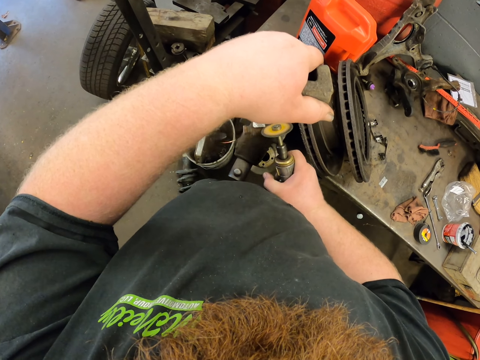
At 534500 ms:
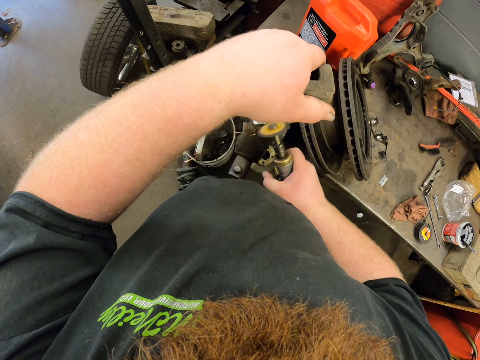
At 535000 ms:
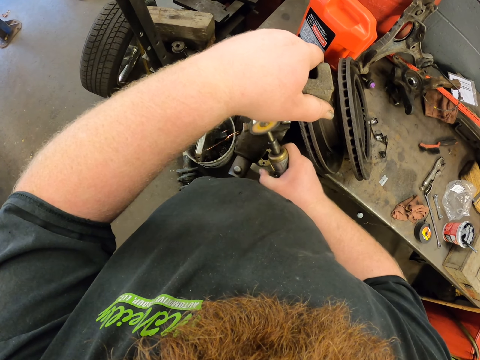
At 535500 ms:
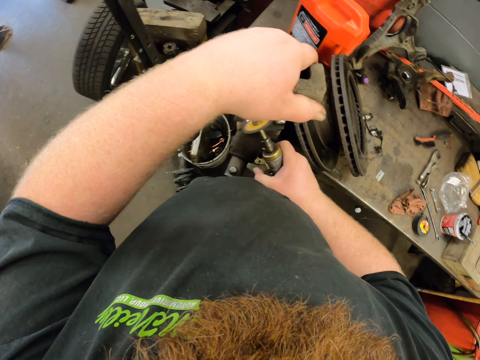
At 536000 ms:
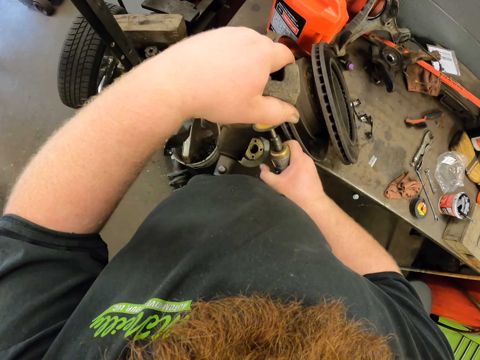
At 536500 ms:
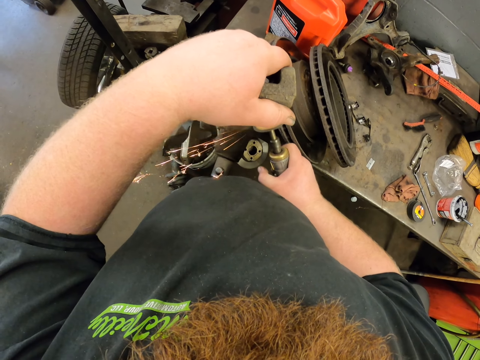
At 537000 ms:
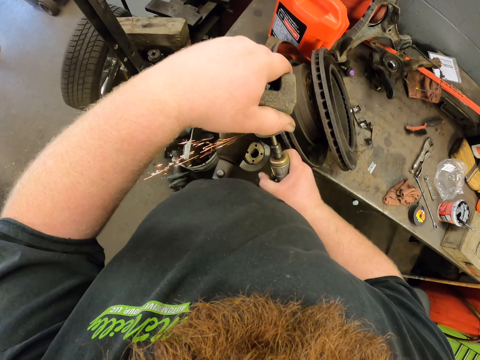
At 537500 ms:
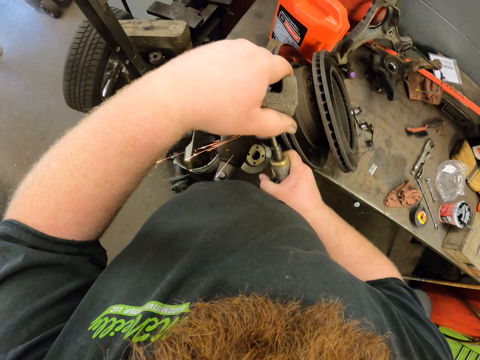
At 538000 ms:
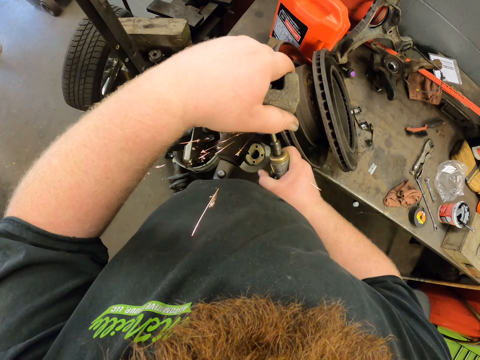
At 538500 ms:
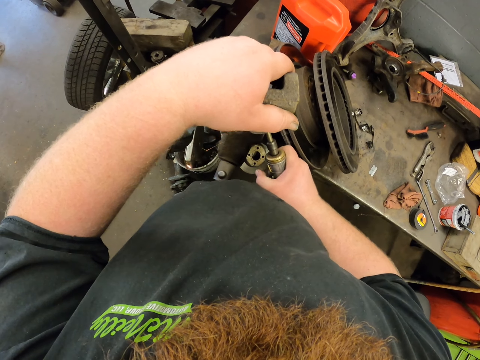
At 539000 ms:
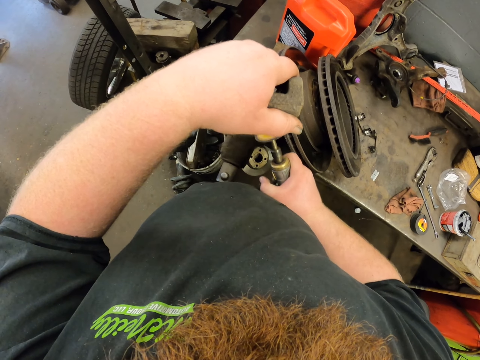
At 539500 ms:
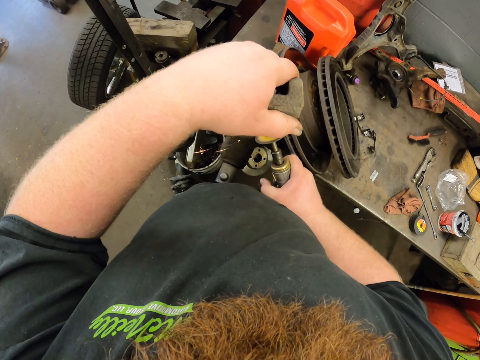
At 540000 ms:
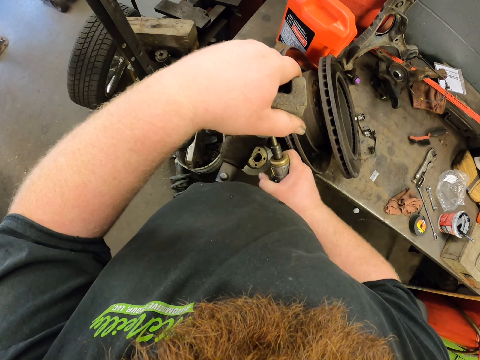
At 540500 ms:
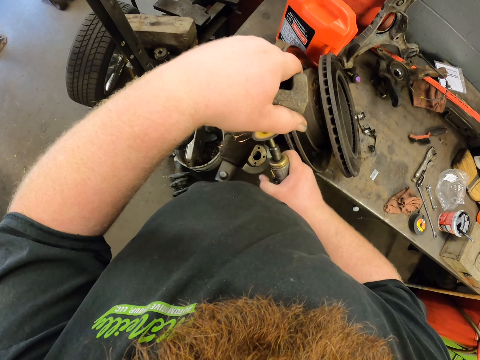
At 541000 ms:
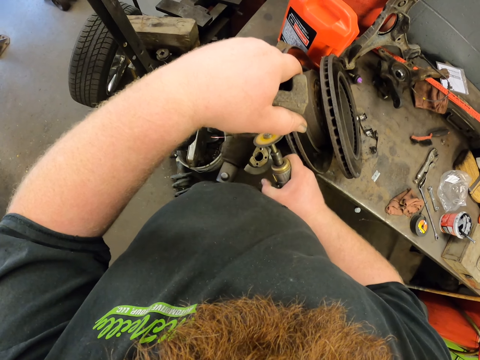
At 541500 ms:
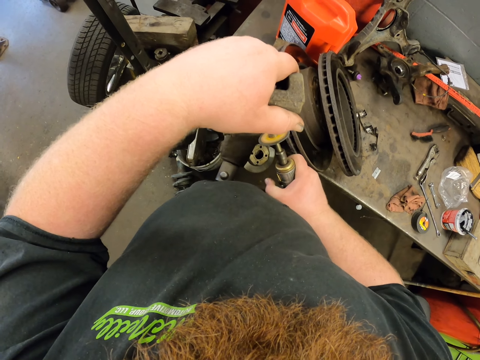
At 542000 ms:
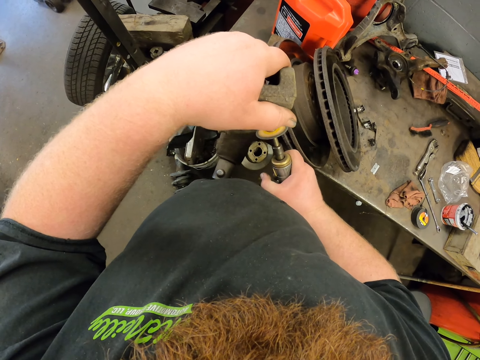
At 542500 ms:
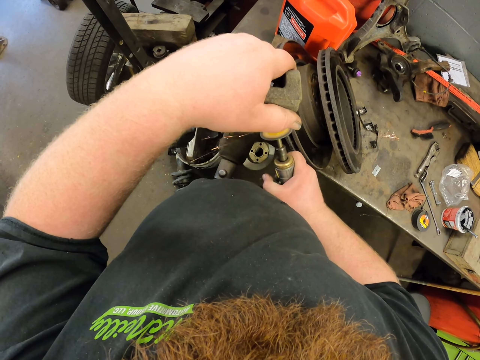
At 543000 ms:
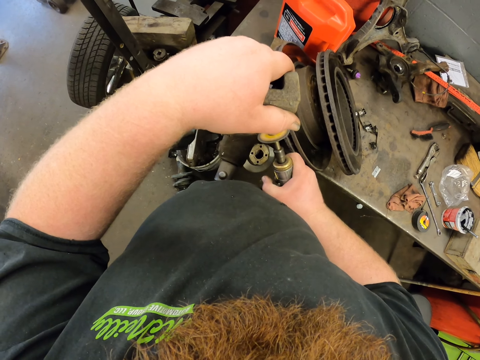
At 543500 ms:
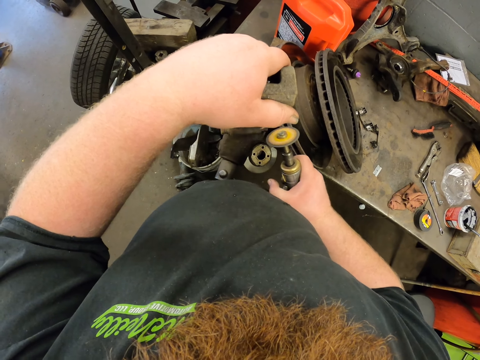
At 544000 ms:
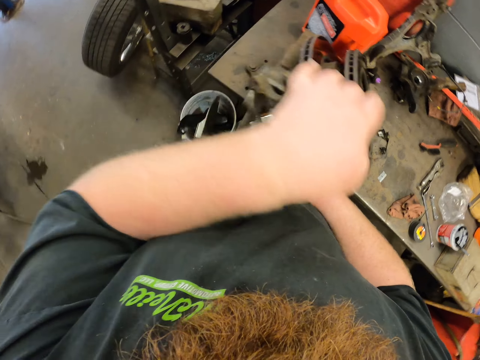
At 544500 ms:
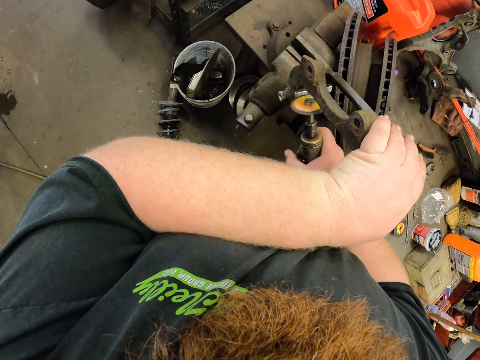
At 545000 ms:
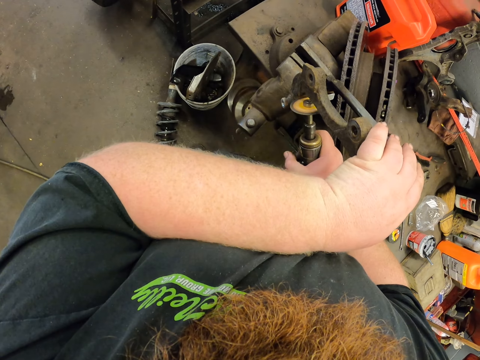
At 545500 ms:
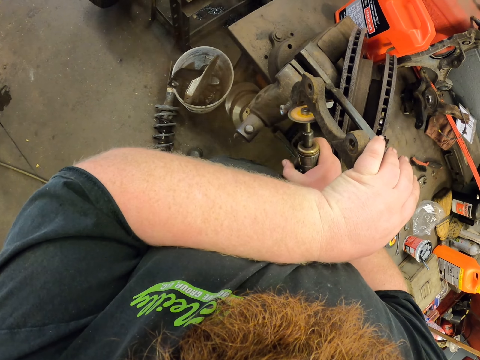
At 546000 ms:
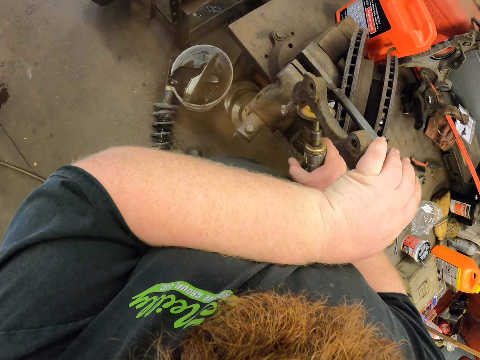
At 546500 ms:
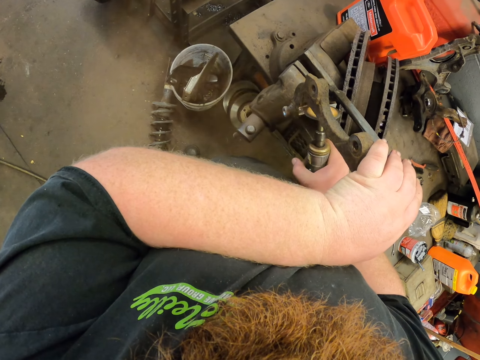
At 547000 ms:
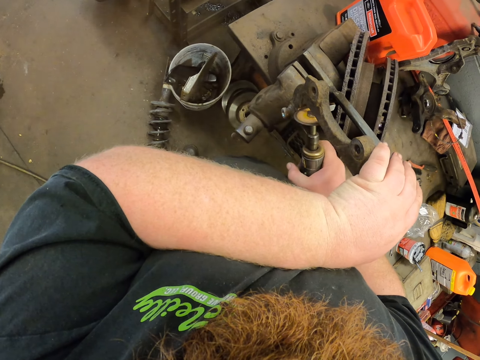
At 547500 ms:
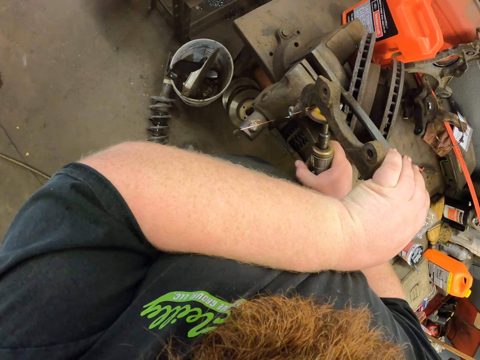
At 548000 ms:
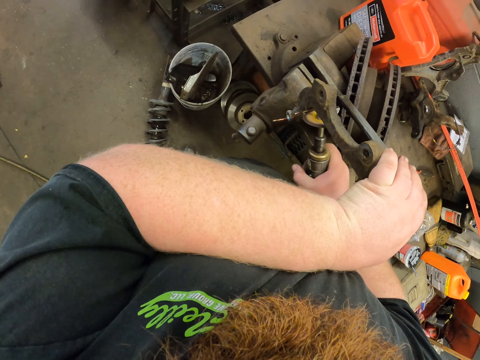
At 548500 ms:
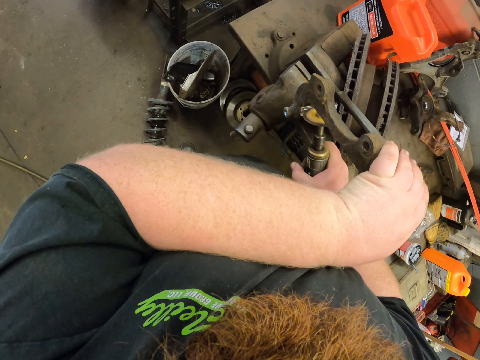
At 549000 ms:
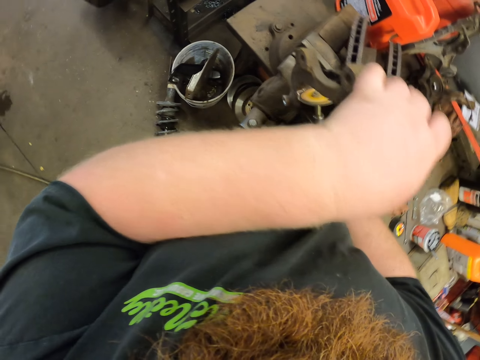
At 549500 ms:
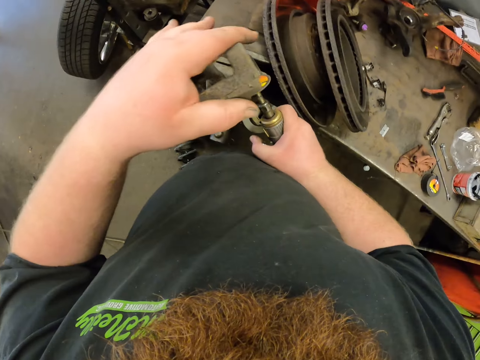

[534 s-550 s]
The camera wearer bends the metal bar. They weld the metal bar.

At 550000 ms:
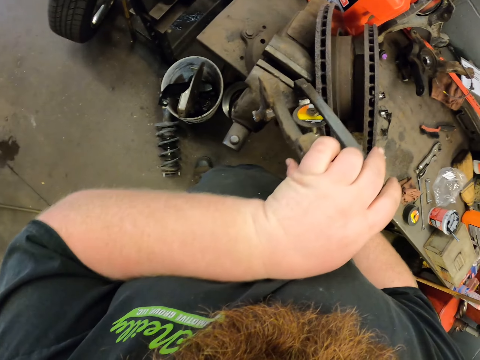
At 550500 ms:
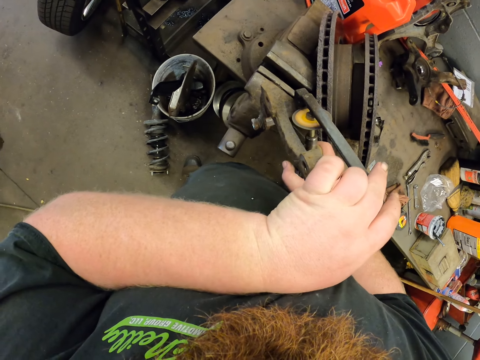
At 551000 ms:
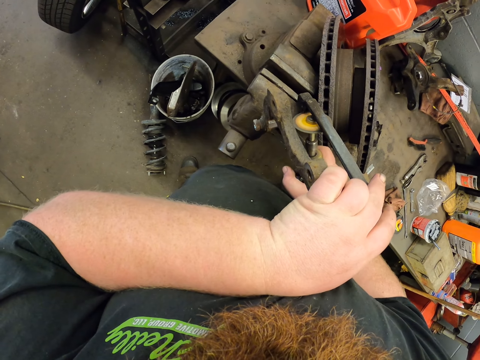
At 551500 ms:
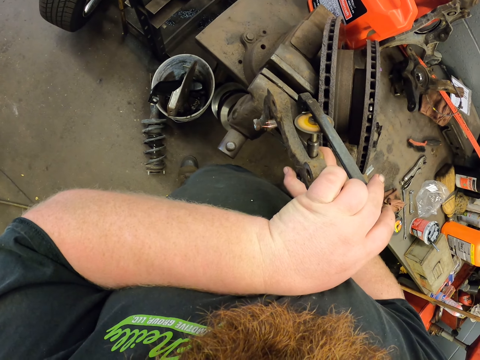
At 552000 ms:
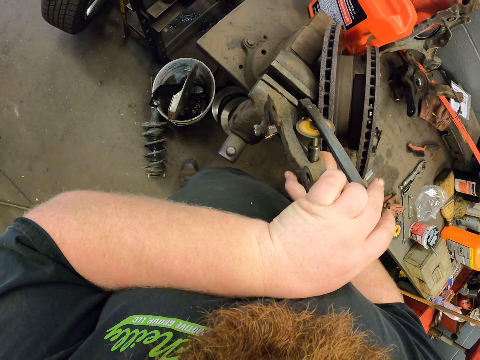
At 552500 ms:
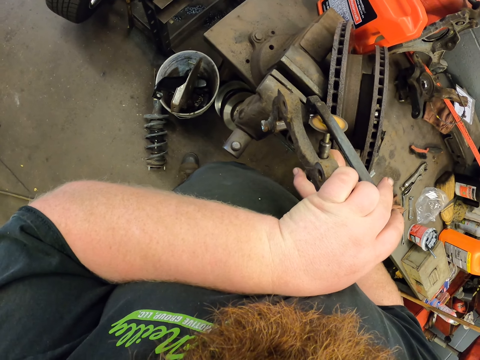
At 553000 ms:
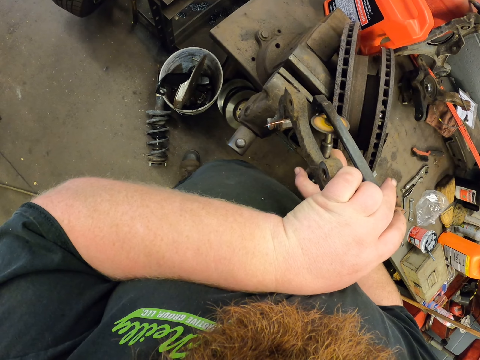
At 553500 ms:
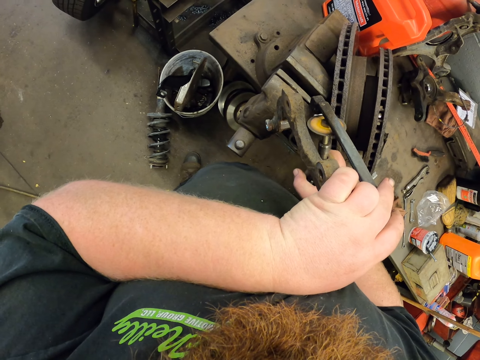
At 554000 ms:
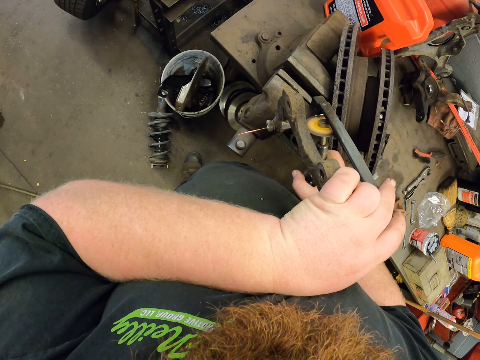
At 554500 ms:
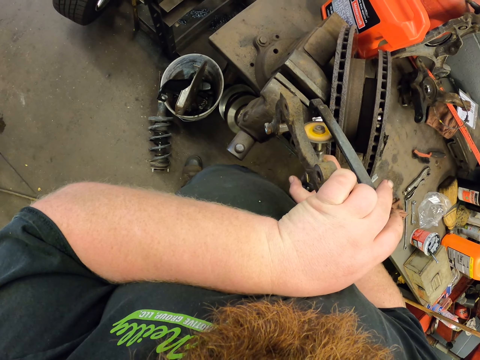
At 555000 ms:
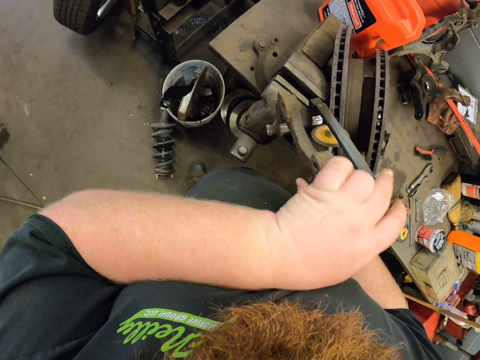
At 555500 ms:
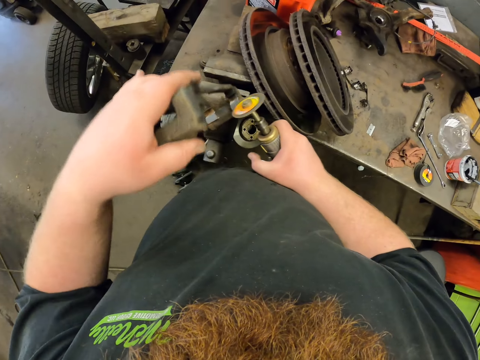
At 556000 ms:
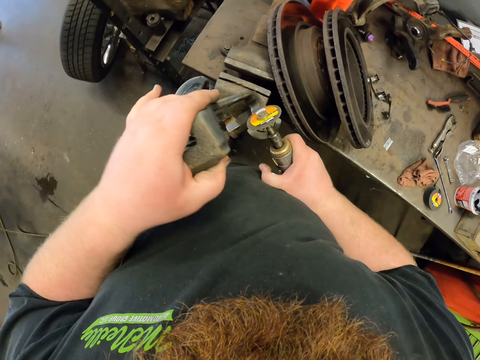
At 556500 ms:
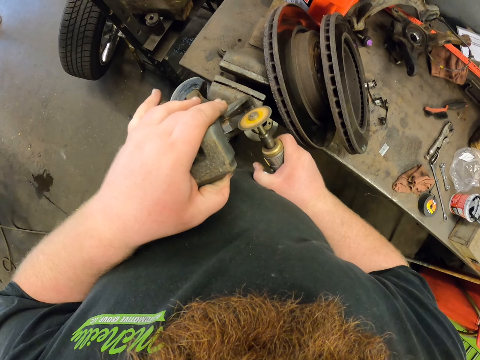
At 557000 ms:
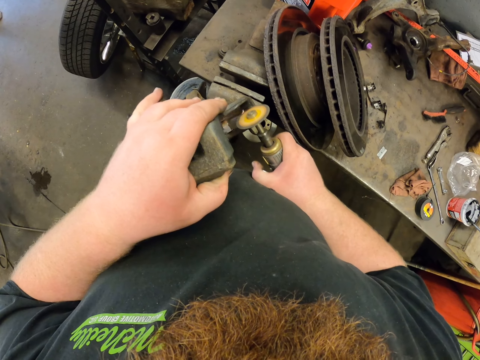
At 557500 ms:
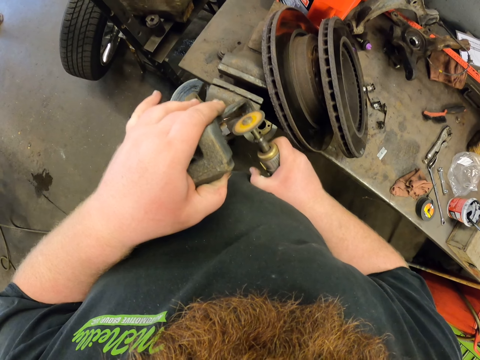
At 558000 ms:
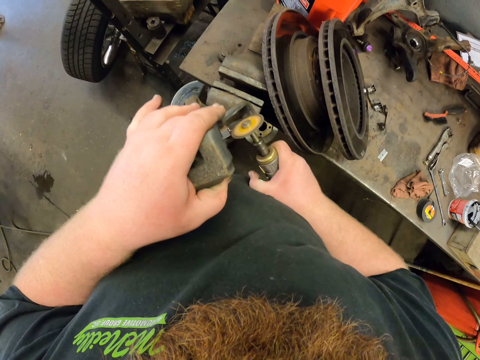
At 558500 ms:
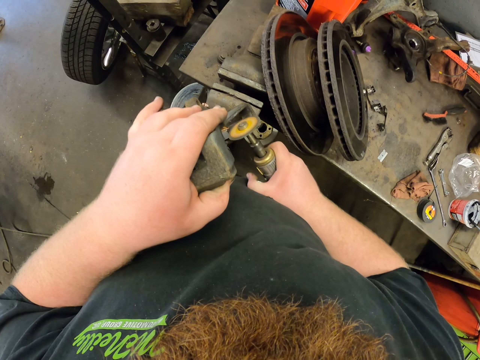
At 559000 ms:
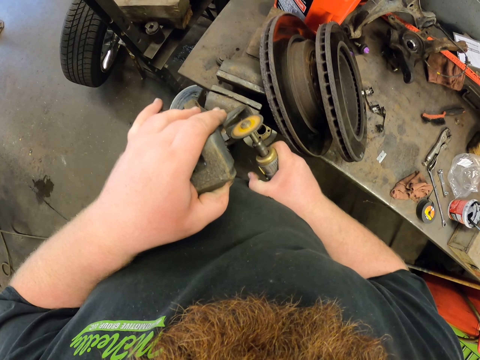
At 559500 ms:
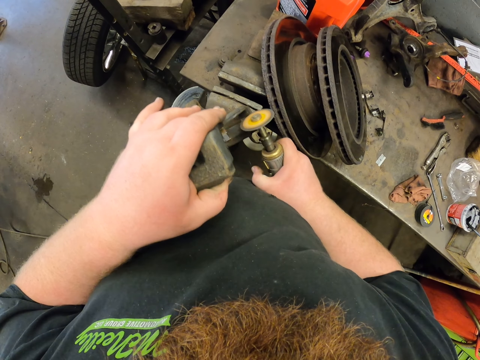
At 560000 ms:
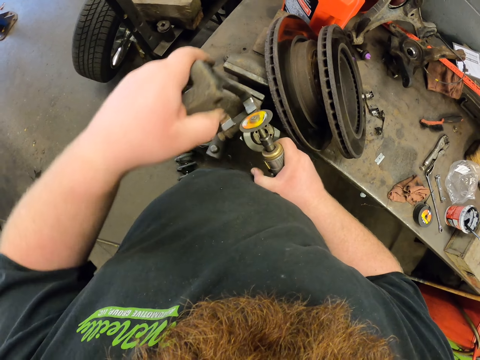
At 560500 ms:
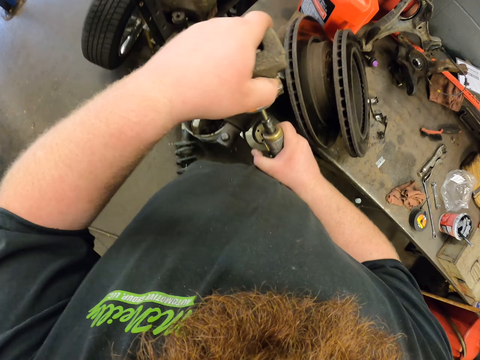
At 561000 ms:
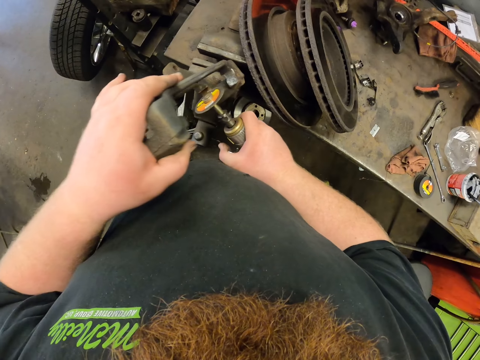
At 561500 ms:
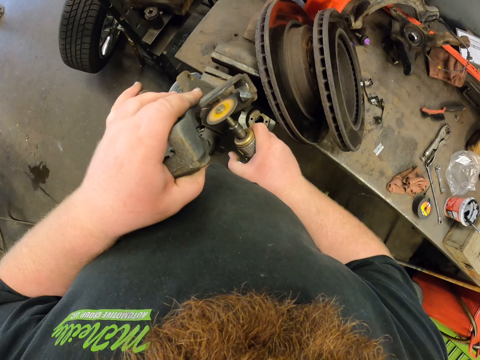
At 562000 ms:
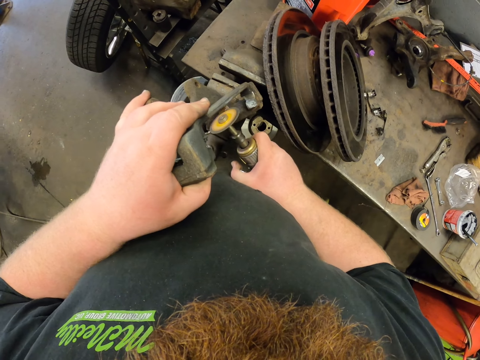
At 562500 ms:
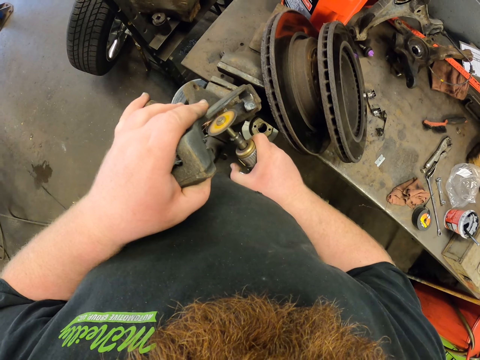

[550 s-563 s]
The camera wearer changes position of the metal. They weld the metal bar.
